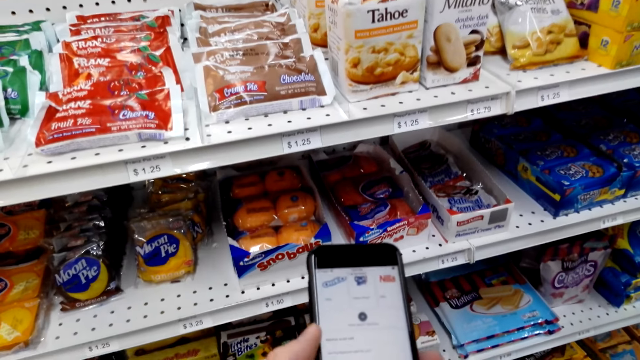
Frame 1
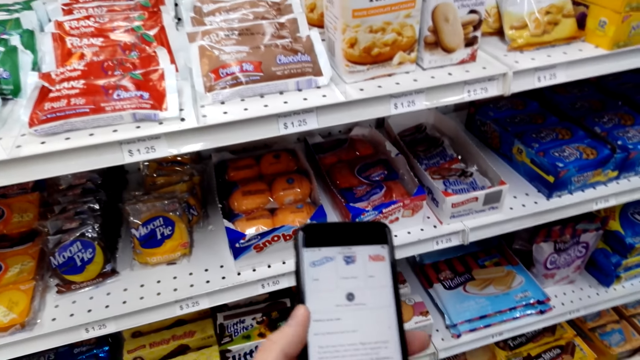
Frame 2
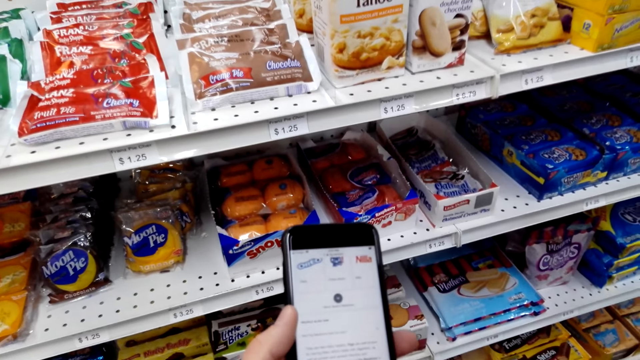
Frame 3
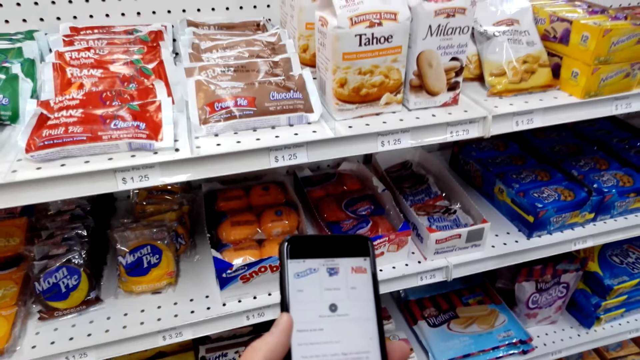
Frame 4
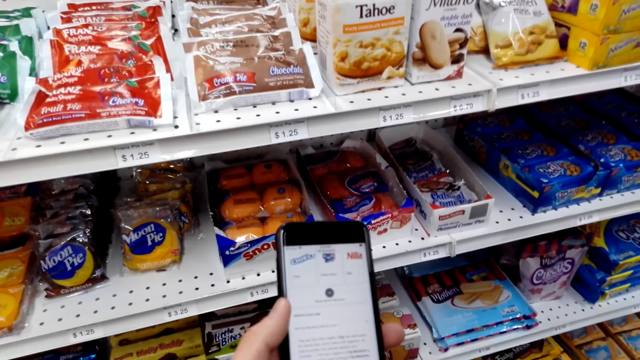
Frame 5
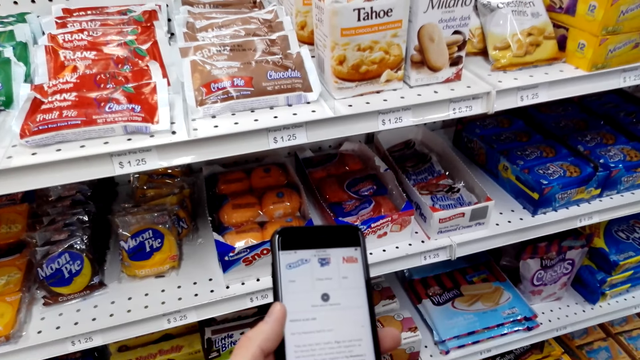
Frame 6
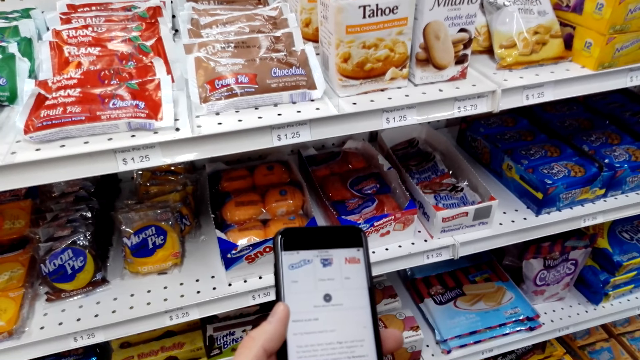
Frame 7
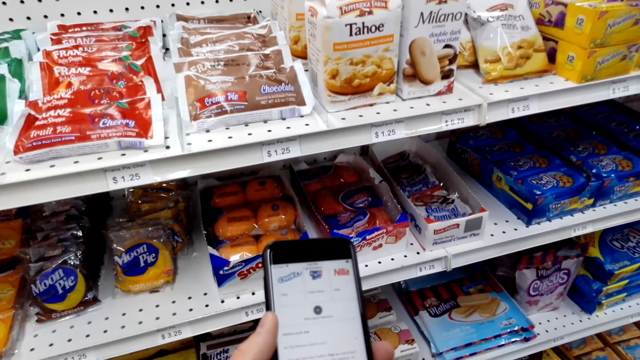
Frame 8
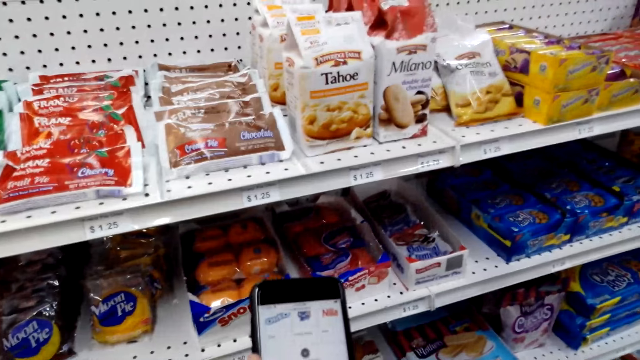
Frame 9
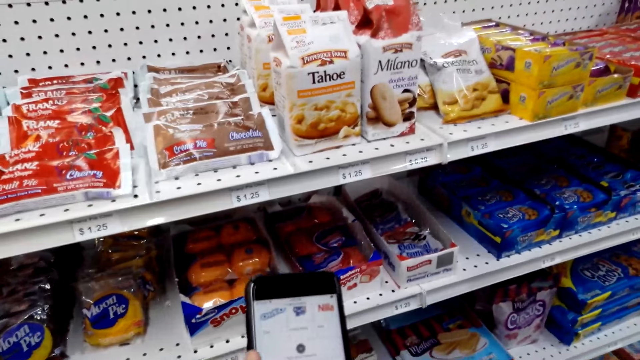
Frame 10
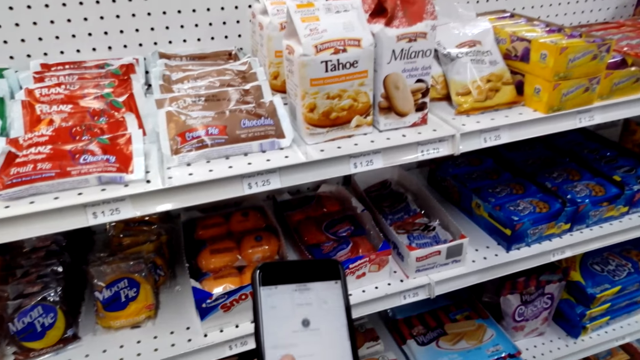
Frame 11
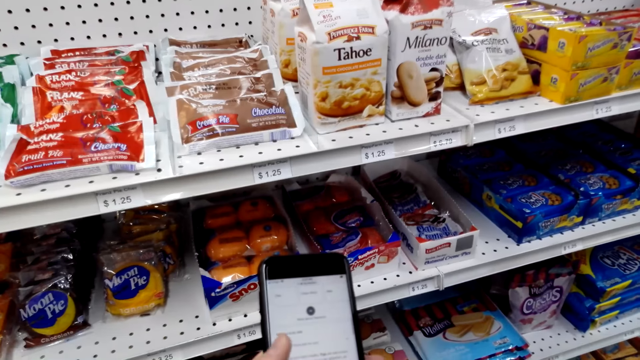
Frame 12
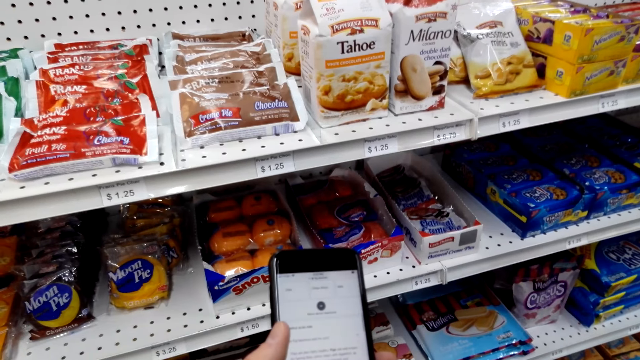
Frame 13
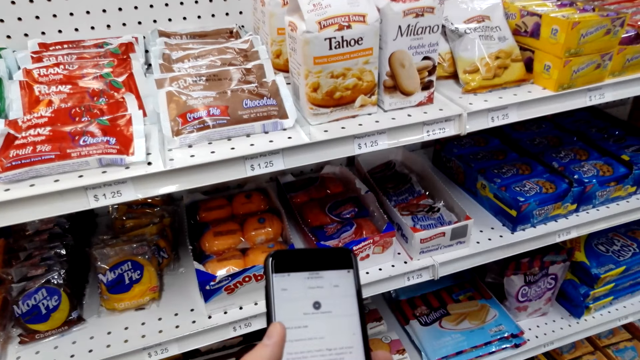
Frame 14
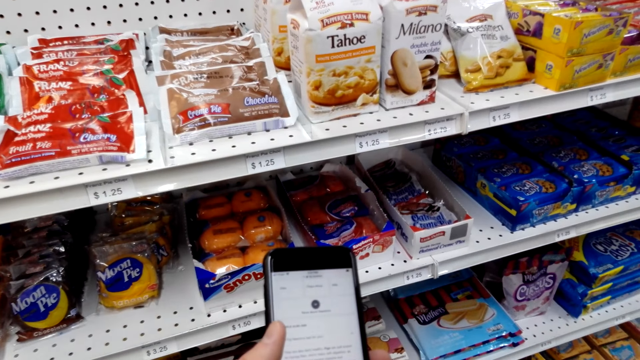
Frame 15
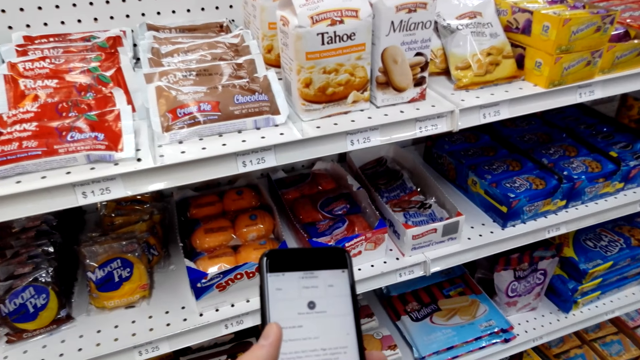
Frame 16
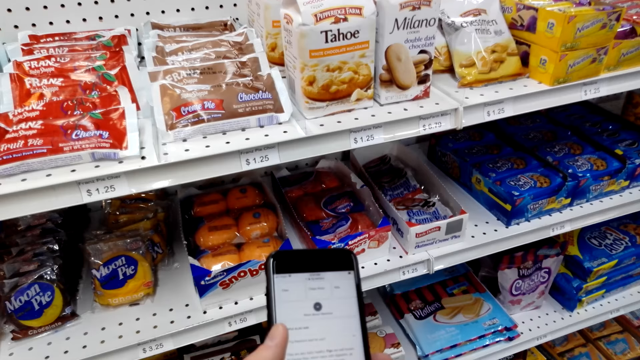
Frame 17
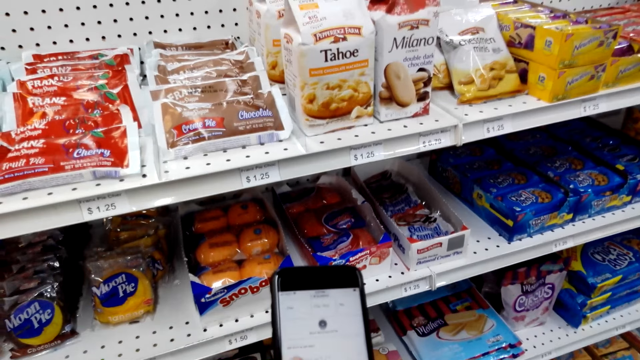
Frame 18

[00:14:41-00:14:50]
The camera wearer holds the phone.

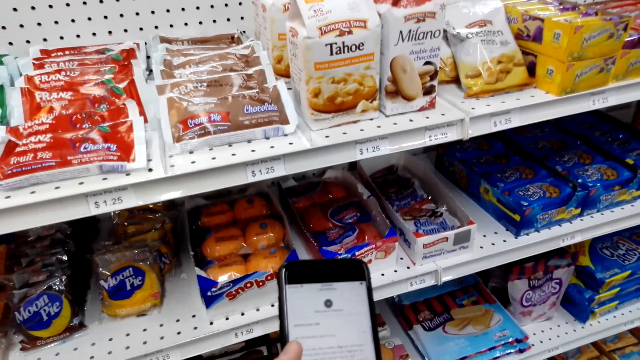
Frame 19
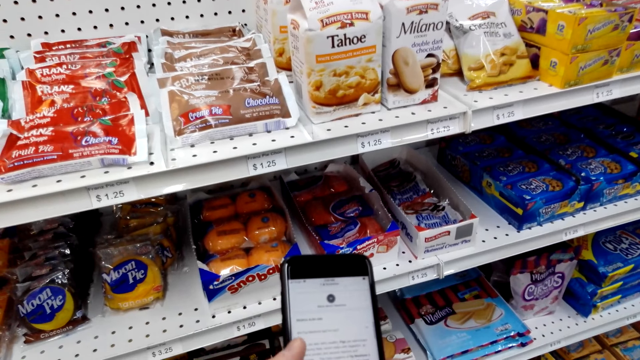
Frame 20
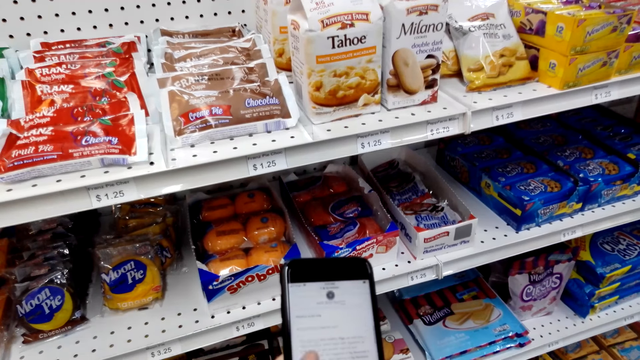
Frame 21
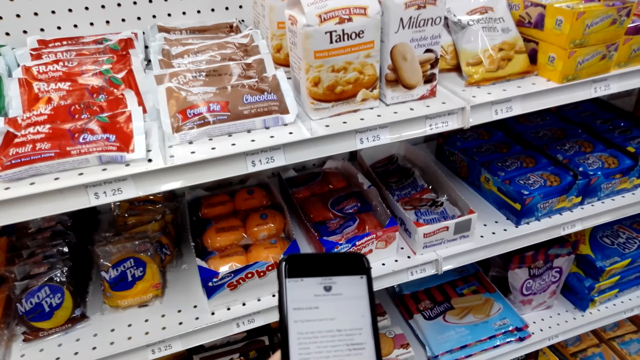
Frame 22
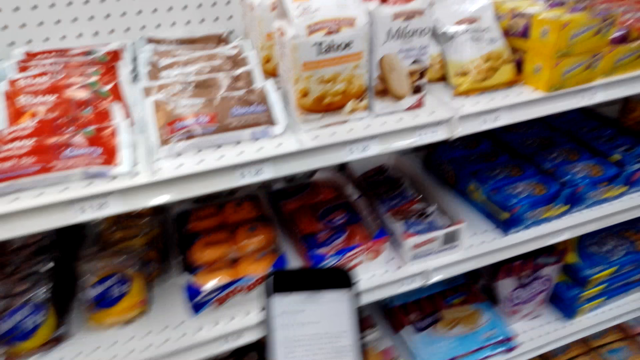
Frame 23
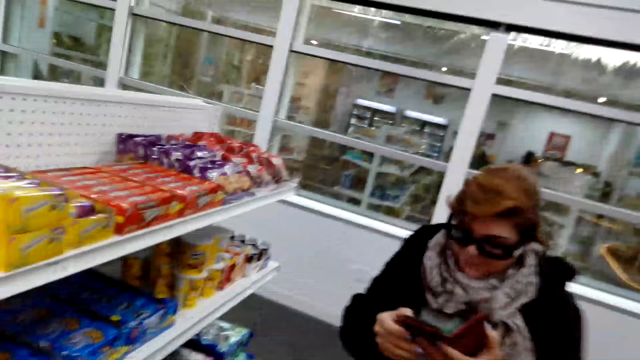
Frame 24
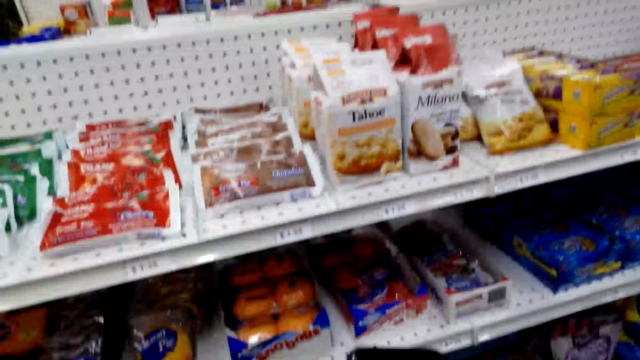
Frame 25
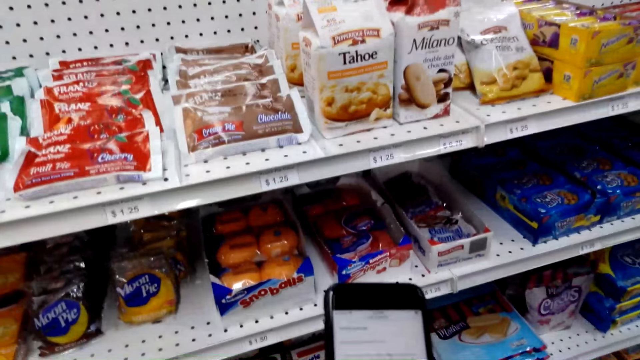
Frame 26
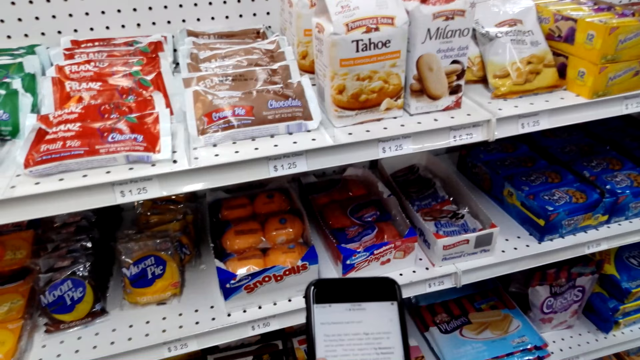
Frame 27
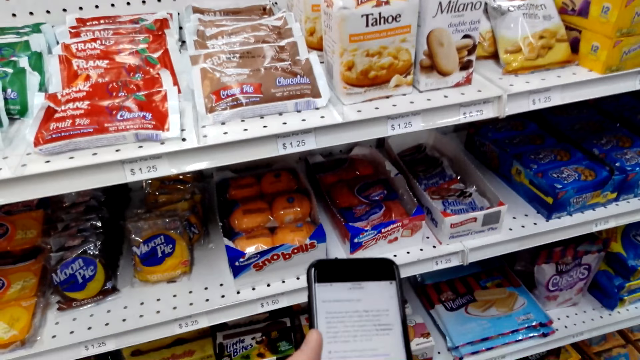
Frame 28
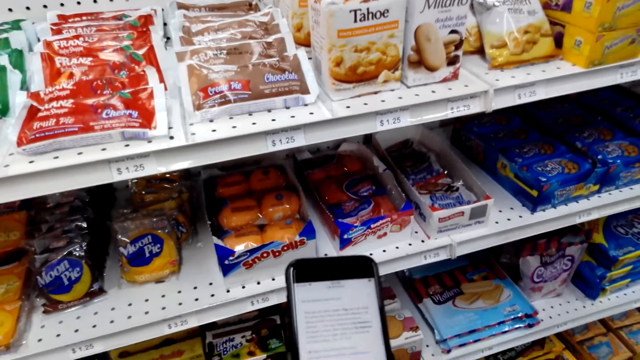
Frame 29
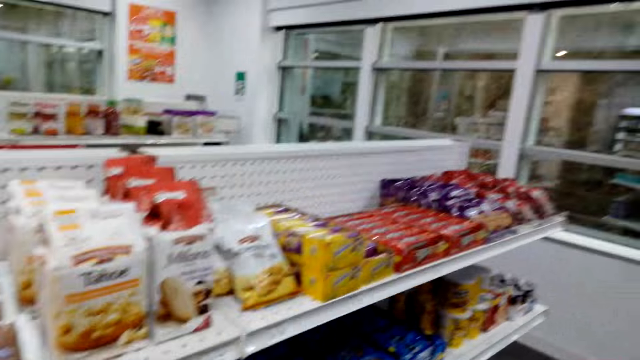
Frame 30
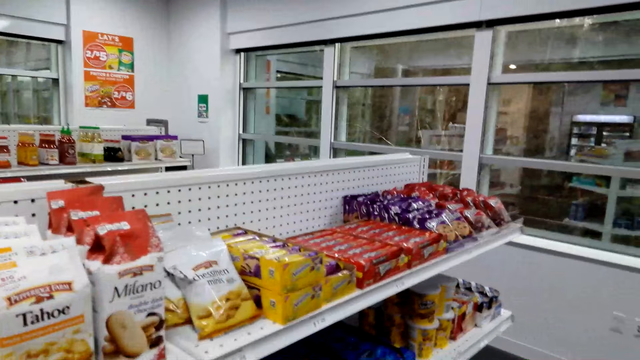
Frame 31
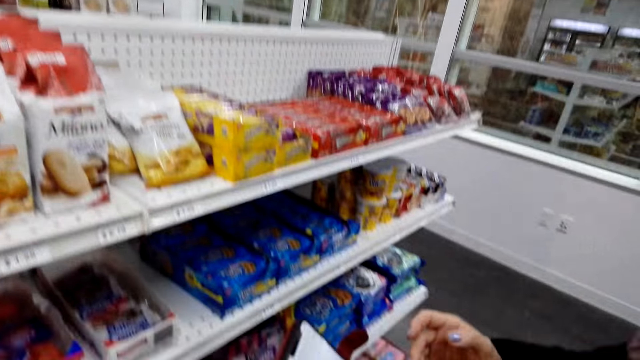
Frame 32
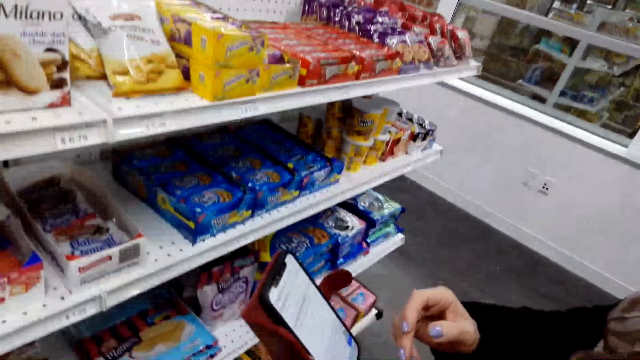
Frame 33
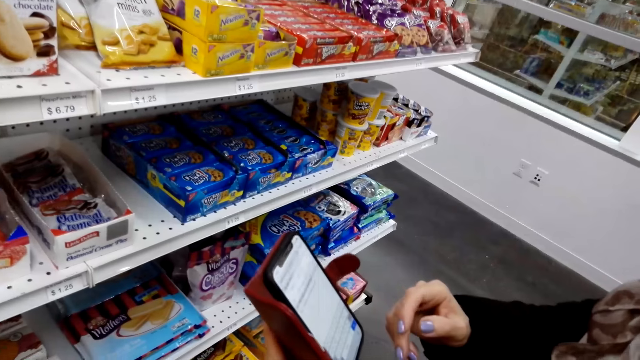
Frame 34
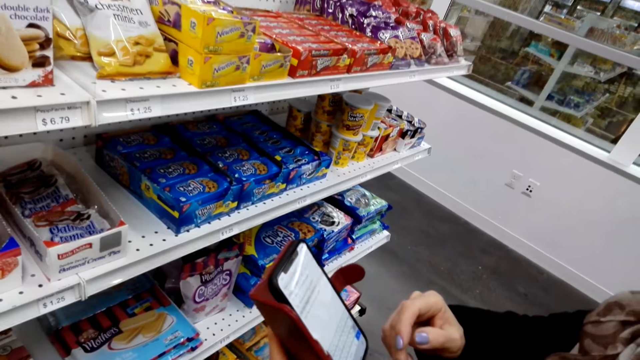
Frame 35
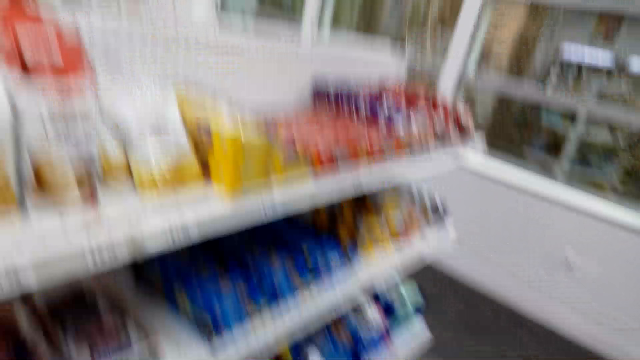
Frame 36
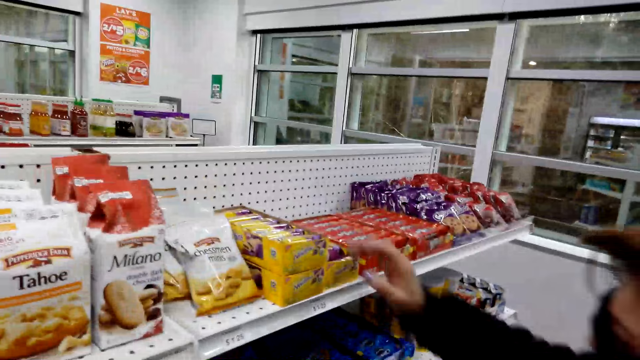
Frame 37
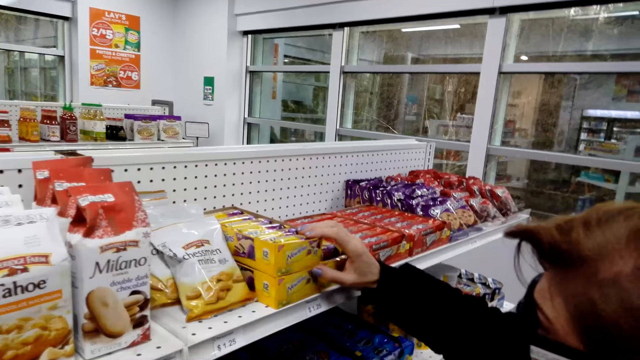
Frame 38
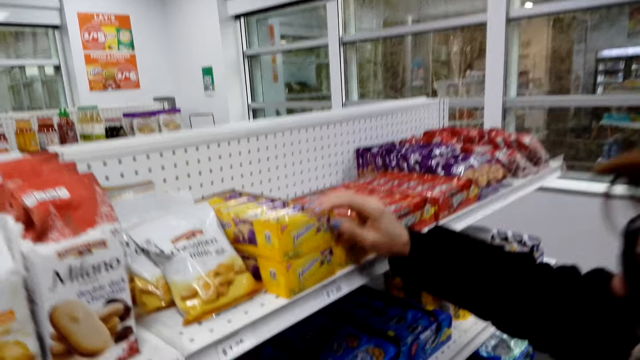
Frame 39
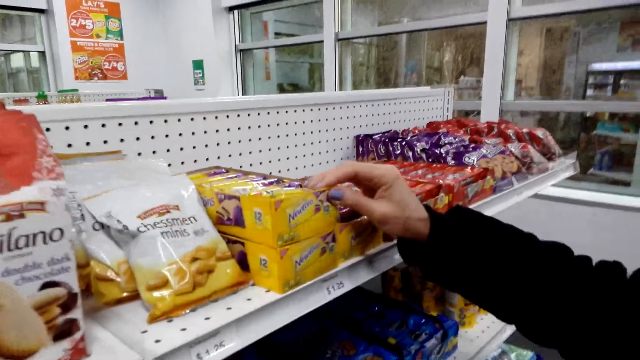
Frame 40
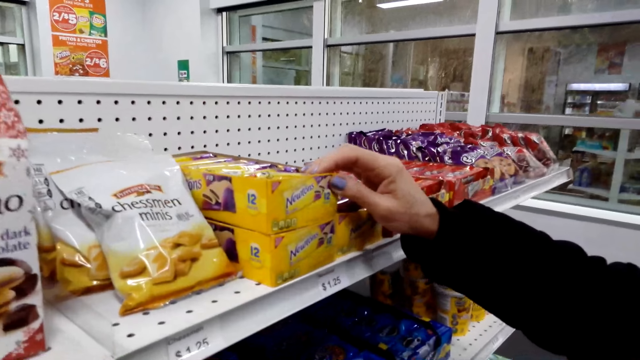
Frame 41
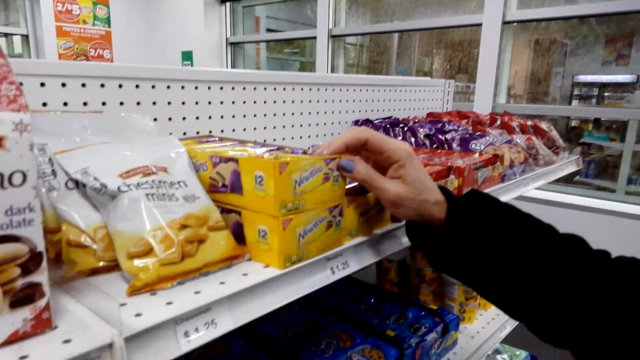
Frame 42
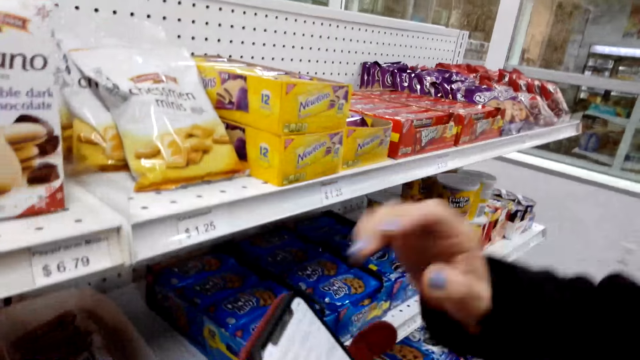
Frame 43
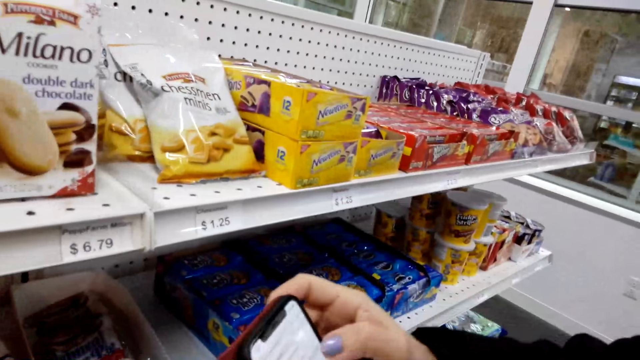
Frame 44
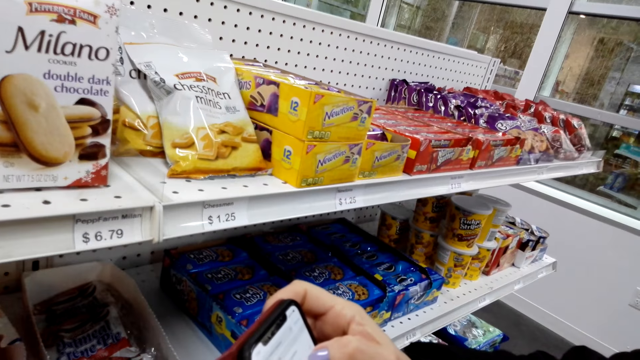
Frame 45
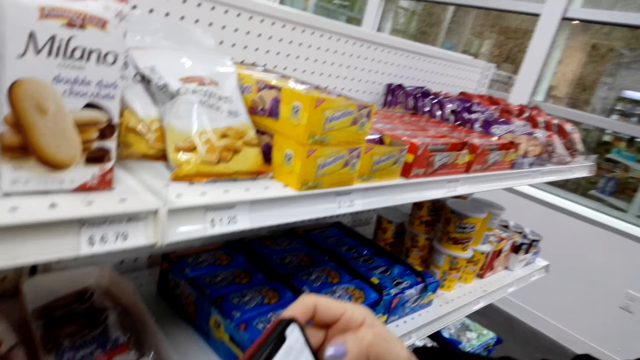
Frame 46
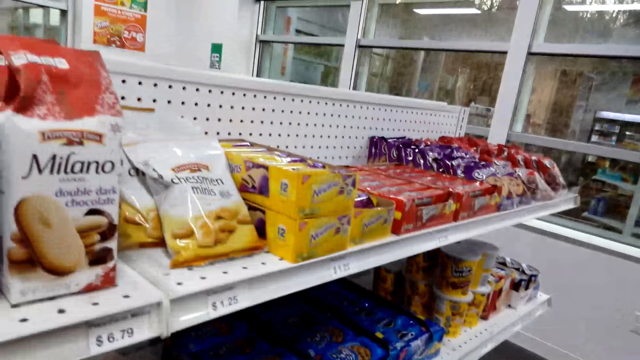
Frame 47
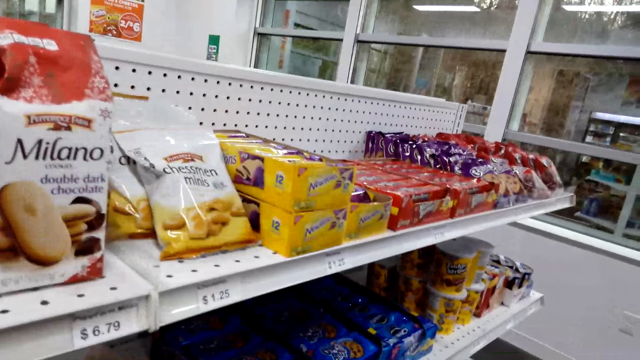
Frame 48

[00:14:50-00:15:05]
The camera wearer scrolls the phone. They look at a woman. They look to the side. The woman scrolls the phone. The camera wearer looks at the shelf. The woman puts a hand on the pack of something and holds something. She removes the hand from the pack and uses the phone.
